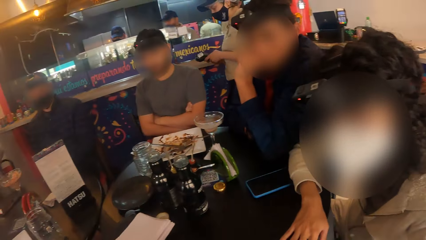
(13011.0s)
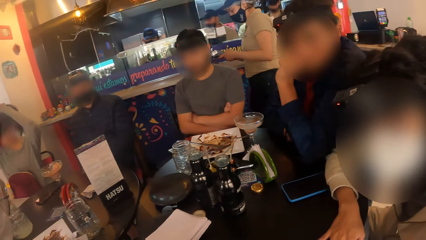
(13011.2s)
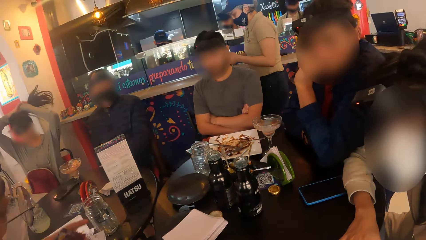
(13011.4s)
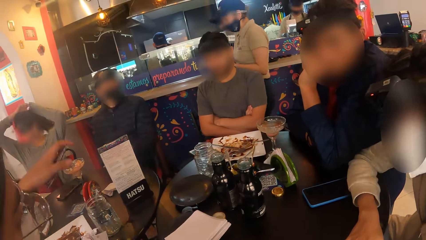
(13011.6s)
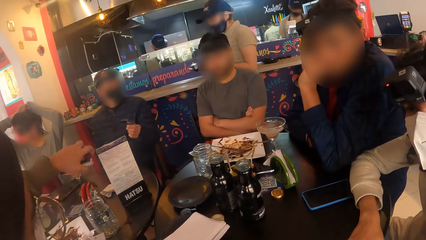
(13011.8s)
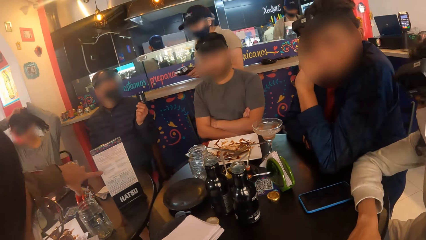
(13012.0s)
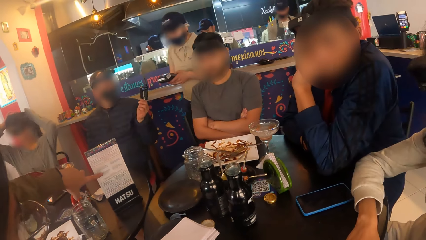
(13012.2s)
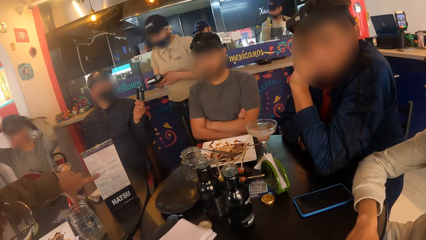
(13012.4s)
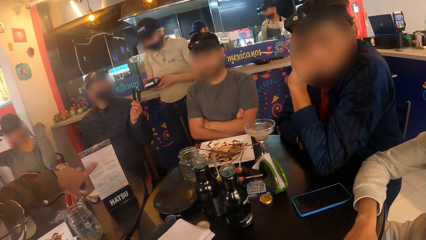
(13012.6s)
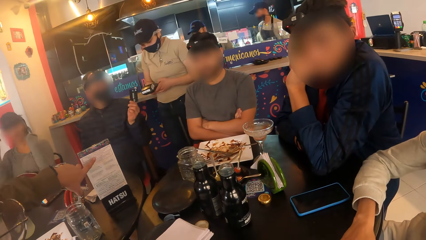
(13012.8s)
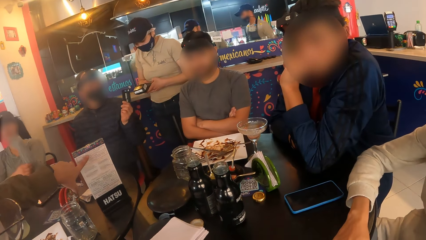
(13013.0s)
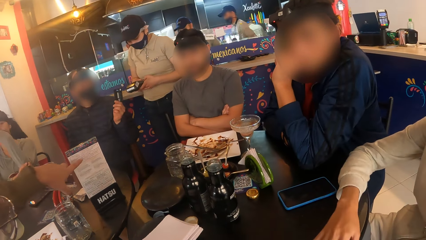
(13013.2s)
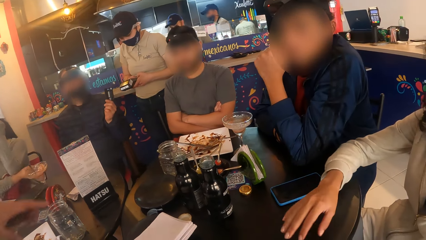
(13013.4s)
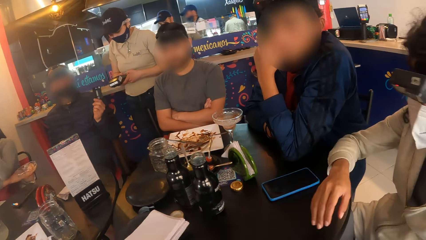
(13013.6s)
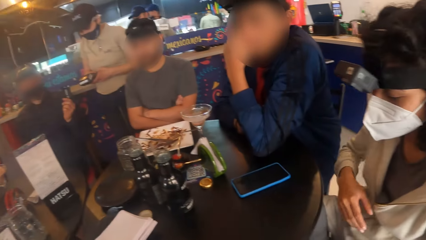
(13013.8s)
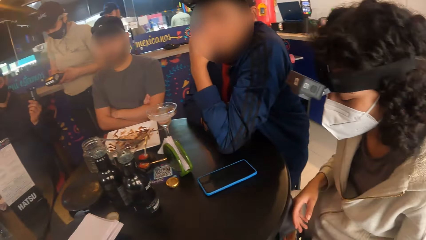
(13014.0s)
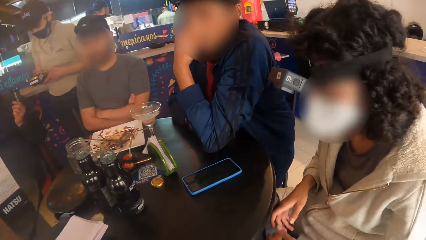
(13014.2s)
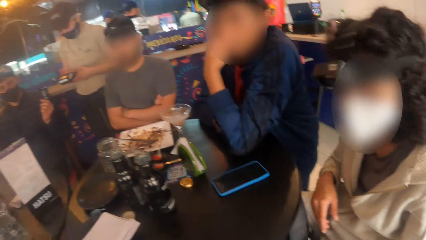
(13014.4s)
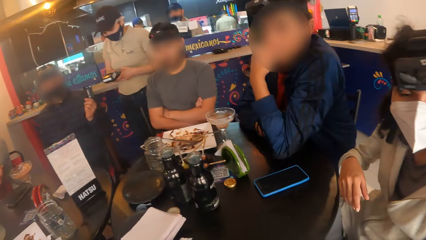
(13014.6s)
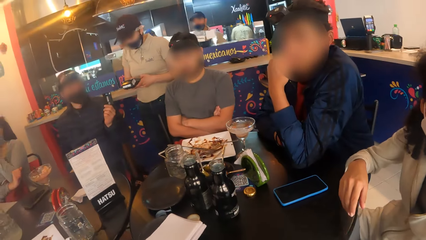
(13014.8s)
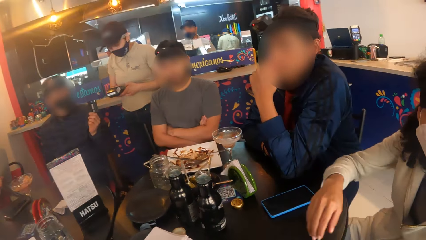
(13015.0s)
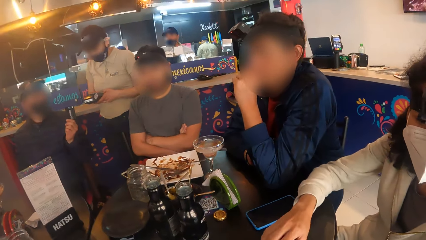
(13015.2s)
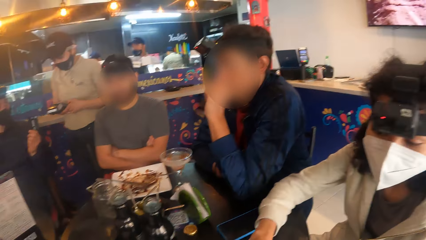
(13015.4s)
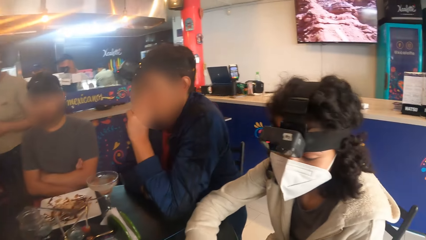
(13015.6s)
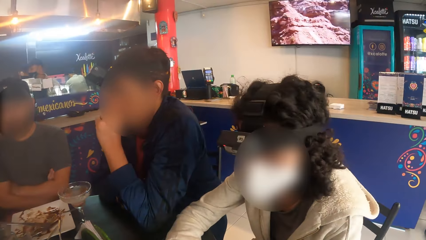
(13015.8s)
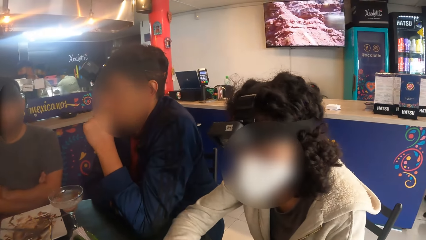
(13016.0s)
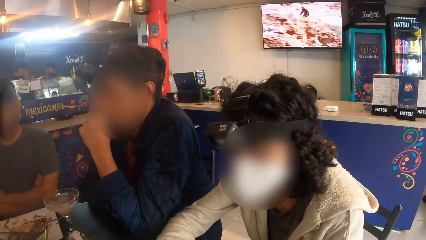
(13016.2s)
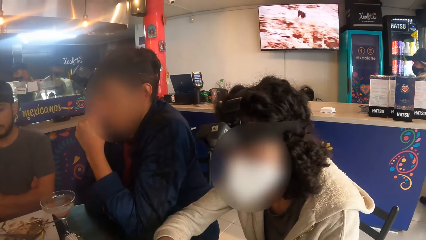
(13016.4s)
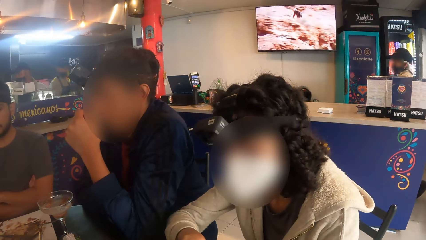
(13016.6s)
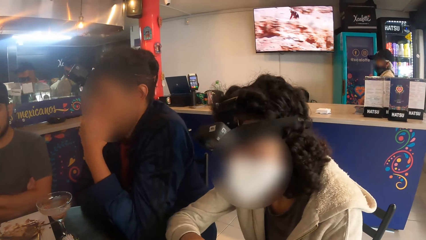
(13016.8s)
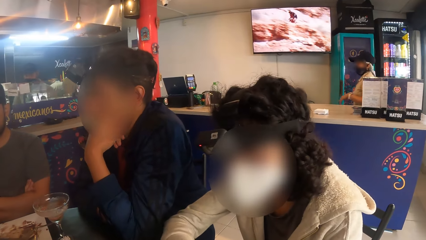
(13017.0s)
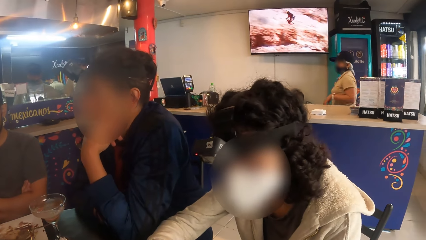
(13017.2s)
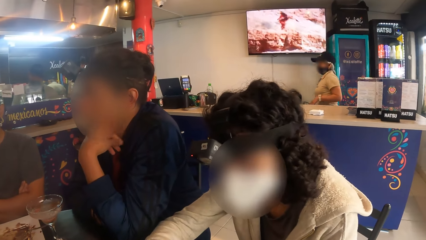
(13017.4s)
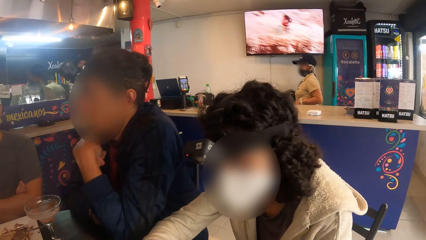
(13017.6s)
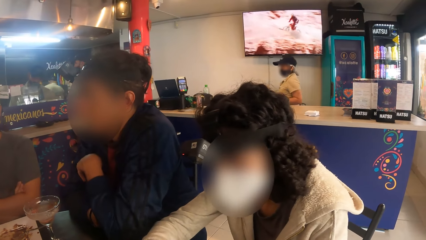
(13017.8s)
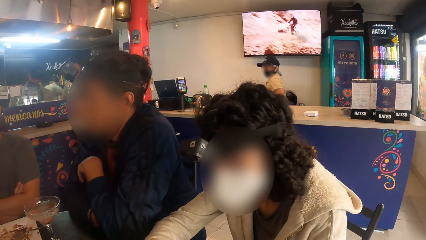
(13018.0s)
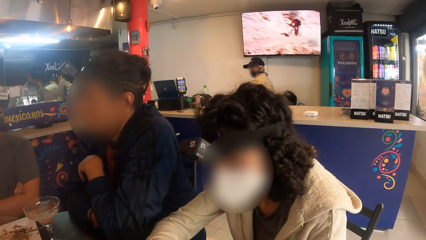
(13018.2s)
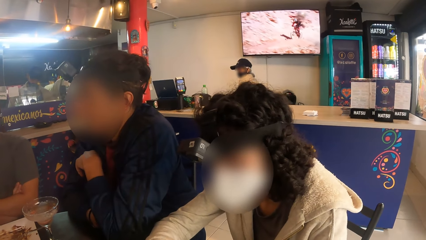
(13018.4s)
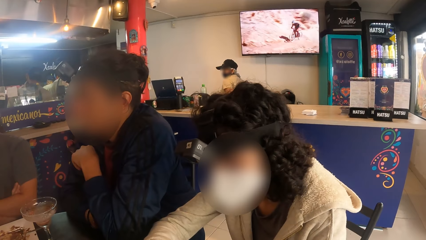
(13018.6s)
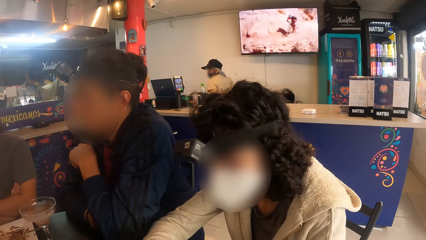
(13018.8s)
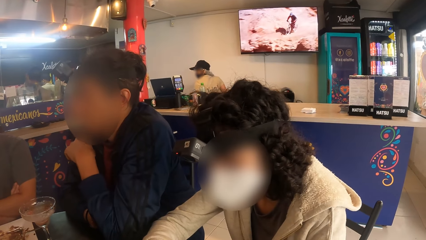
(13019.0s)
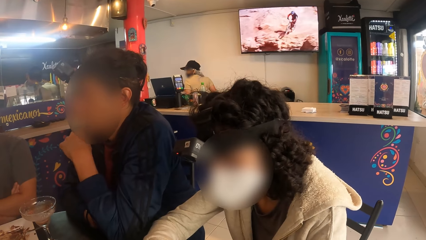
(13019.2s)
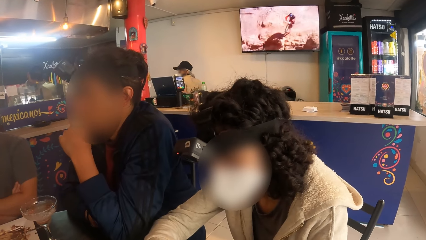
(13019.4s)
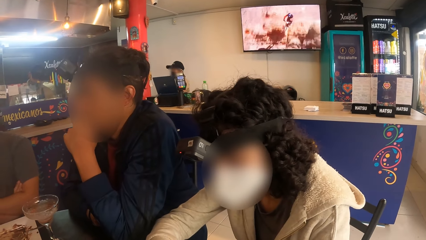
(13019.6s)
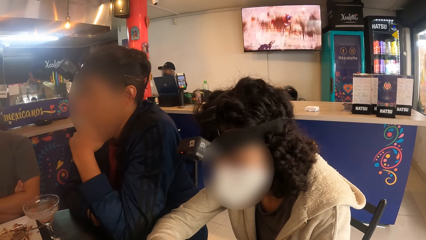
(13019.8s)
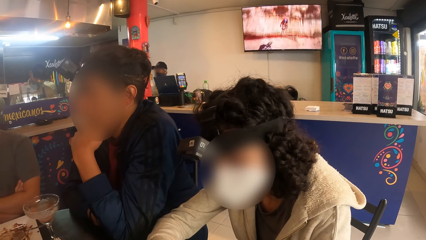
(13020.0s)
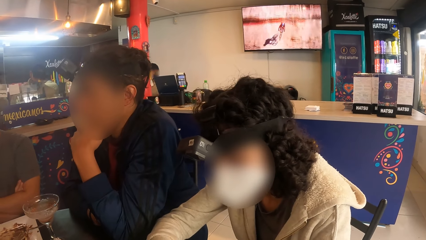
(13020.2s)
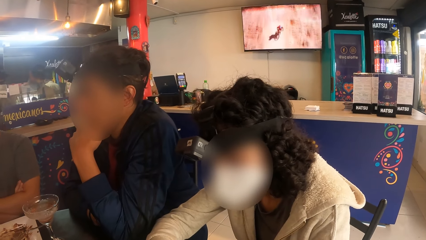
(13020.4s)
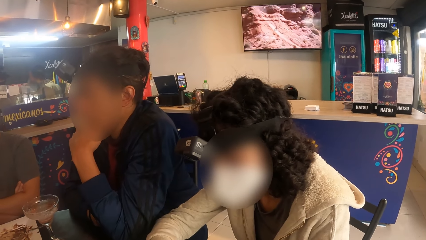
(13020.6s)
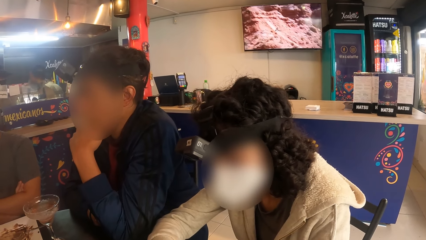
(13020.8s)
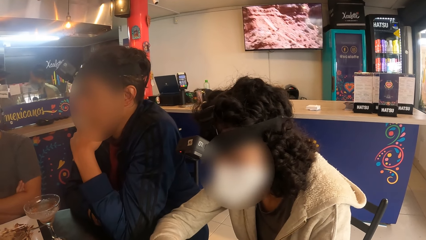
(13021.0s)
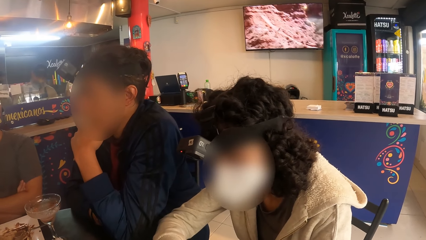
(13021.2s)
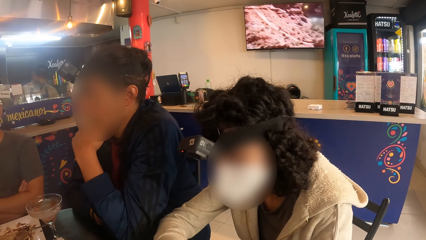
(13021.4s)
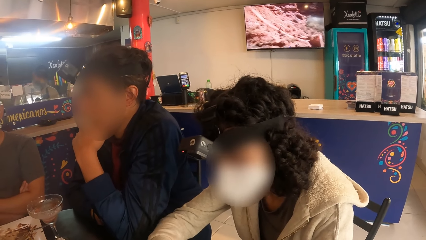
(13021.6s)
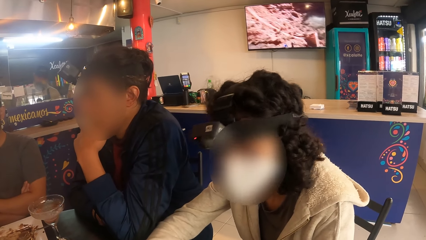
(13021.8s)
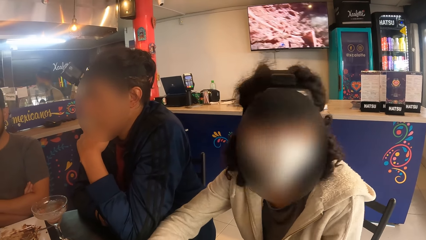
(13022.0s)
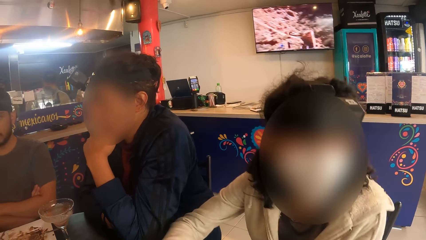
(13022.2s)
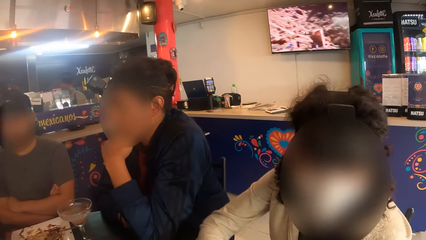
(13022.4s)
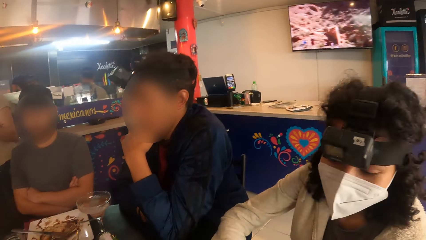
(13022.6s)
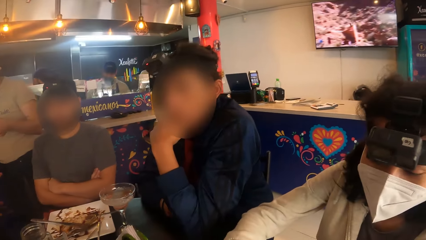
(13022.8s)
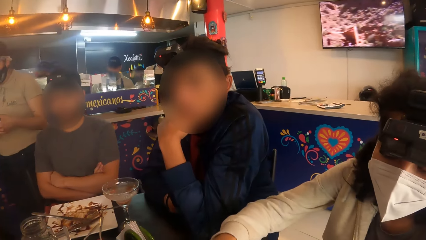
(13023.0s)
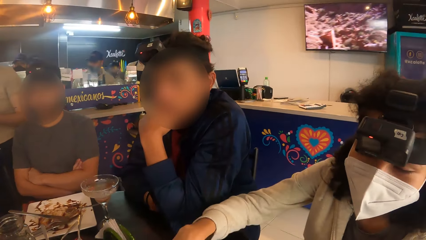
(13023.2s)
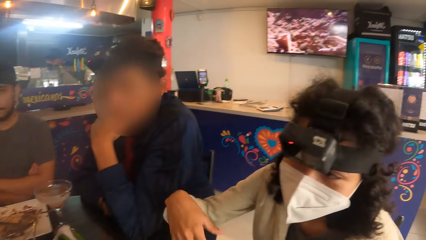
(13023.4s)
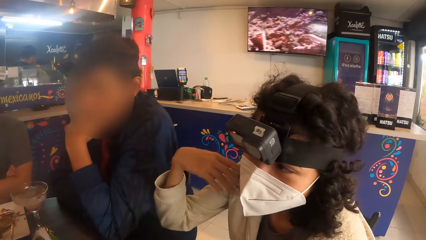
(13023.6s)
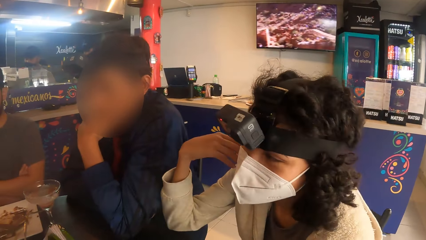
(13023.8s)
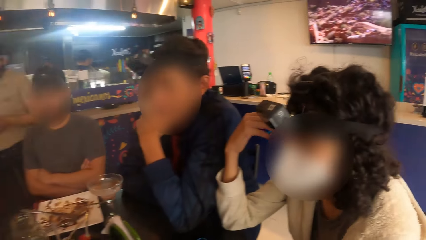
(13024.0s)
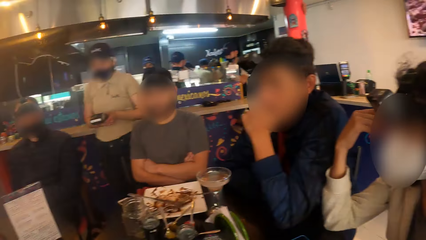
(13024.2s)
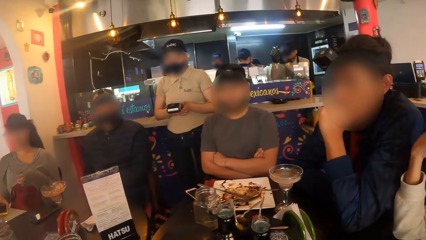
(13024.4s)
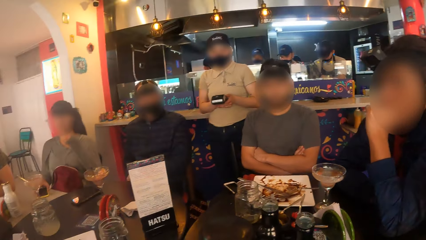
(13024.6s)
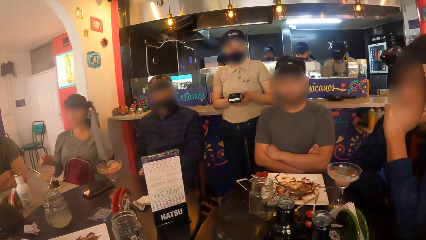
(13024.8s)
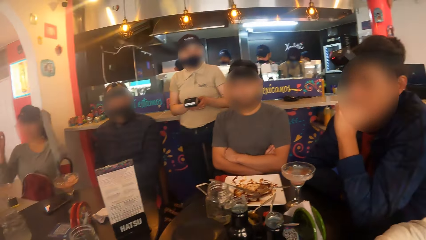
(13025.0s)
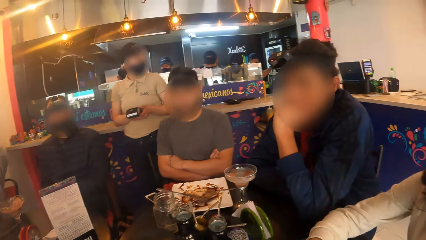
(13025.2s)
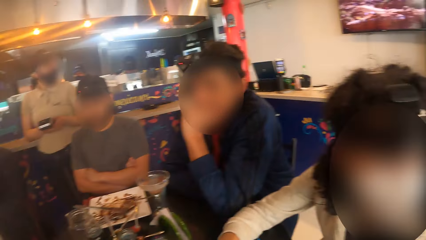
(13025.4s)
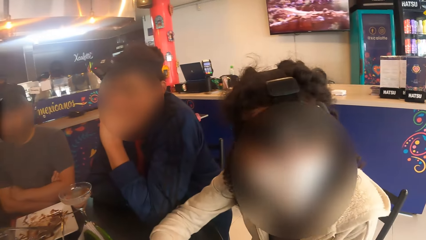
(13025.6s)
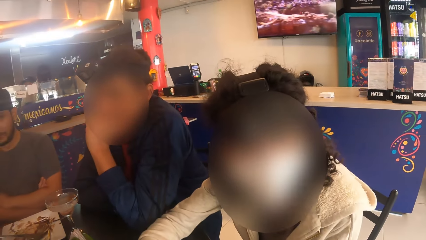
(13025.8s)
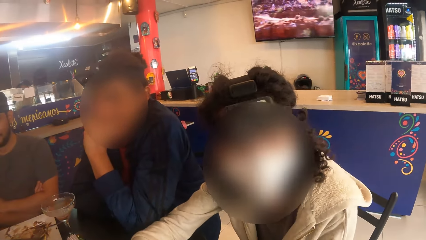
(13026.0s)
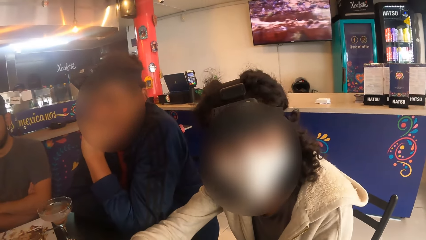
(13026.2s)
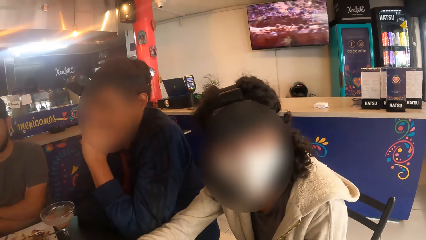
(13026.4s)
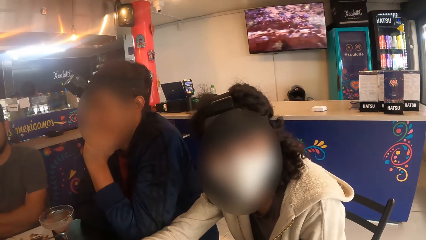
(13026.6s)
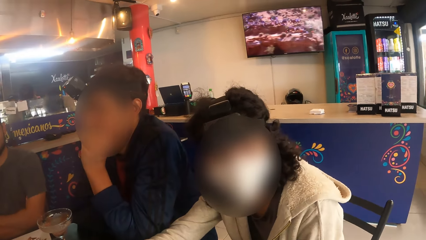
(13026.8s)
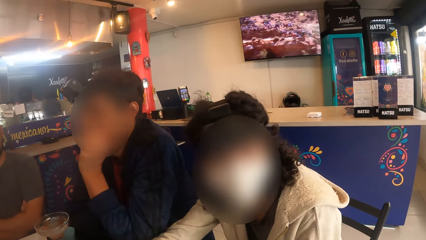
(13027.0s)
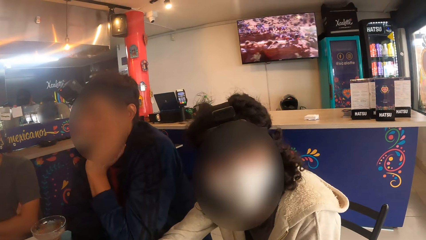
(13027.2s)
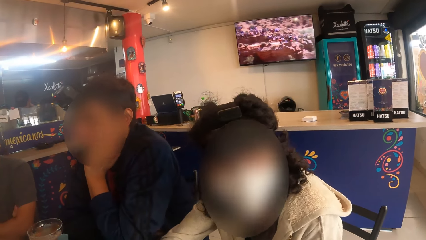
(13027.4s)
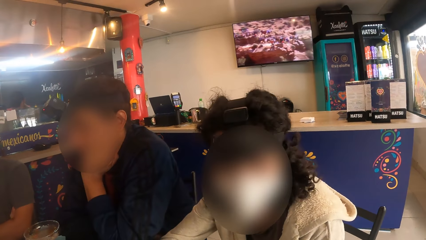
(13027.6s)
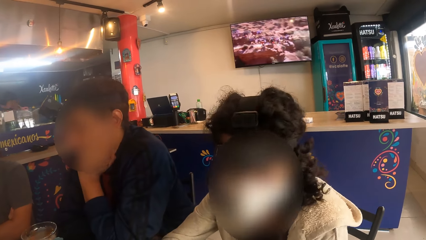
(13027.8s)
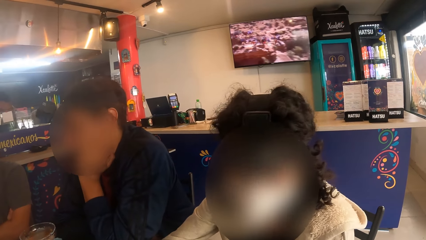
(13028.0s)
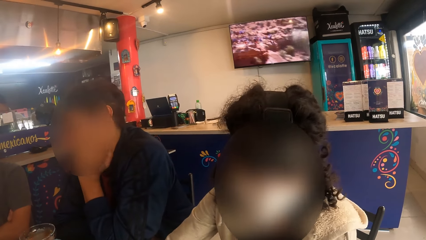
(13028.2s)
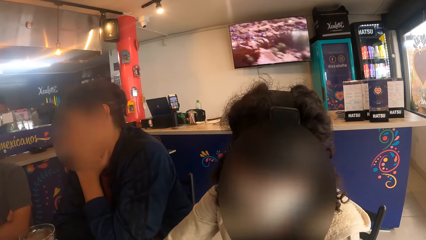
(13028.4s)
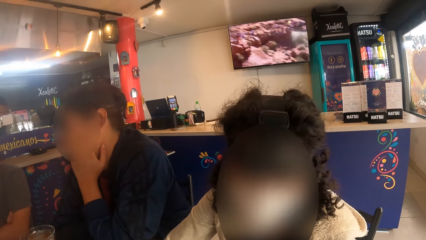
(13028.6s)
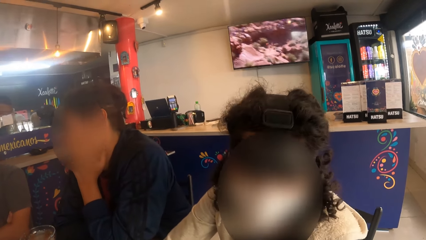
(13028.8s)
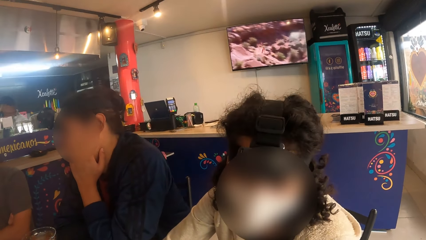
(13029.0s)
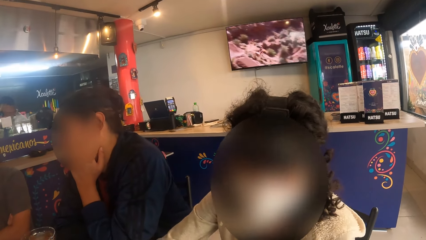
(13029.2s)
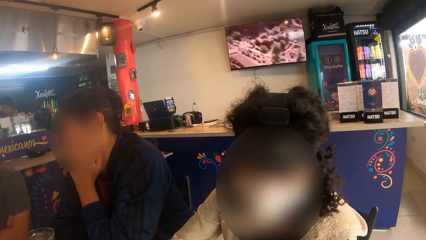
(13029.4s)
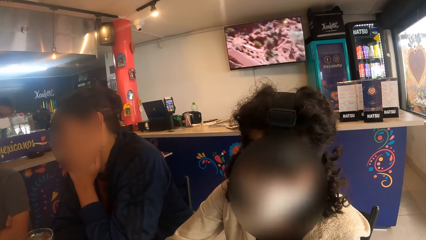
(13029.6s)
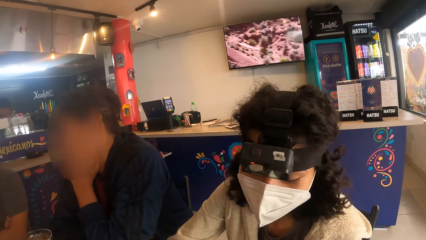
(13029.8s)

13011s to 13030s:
A man lifts the card. The camera wearer points at the manual. A woman moves the hands. The camera wearer looks around. Another woman walks around. Another man lifts the hand. The camera wearer looks around. The first woman lifts the hand. The camera wearer looks around. The other man moves the hand. The camera wearer looks around.
